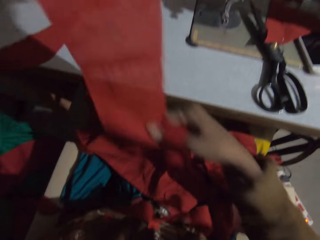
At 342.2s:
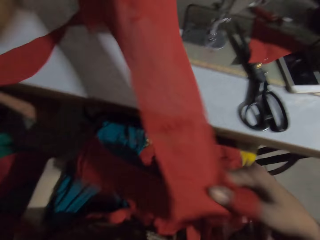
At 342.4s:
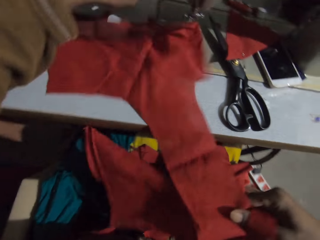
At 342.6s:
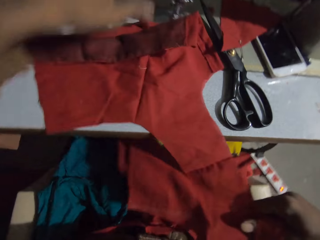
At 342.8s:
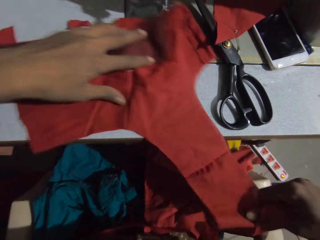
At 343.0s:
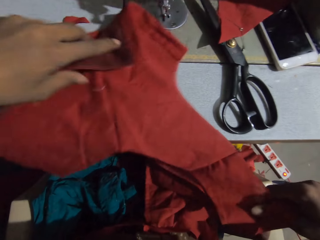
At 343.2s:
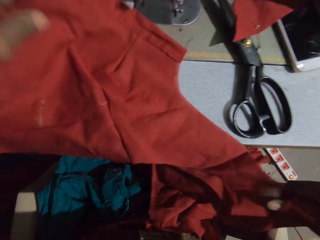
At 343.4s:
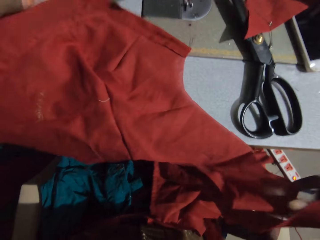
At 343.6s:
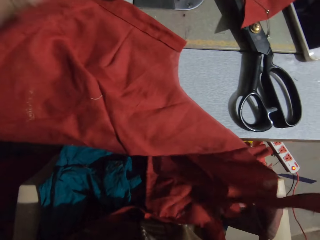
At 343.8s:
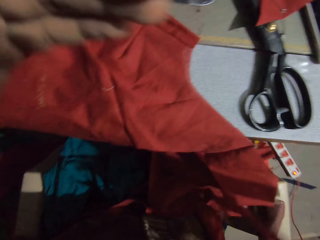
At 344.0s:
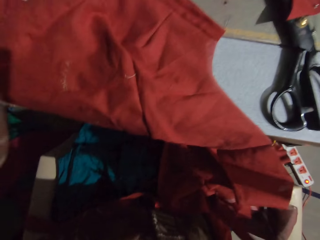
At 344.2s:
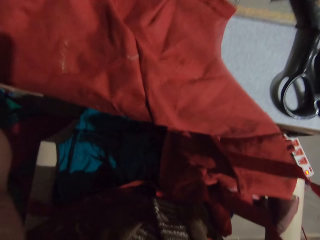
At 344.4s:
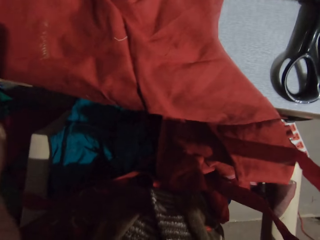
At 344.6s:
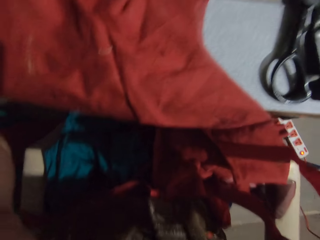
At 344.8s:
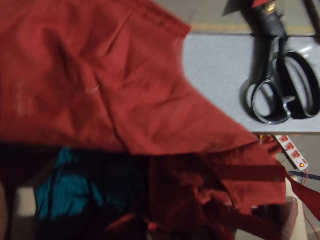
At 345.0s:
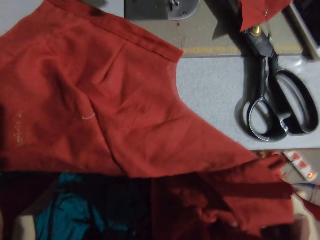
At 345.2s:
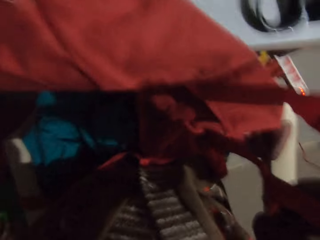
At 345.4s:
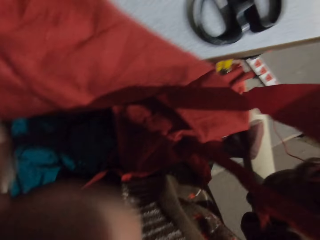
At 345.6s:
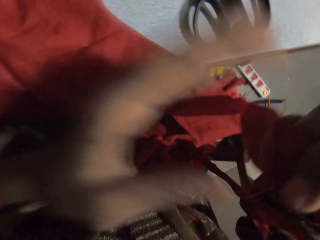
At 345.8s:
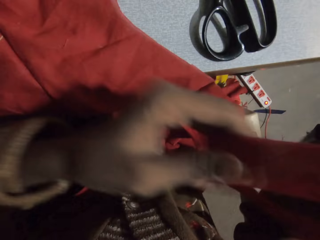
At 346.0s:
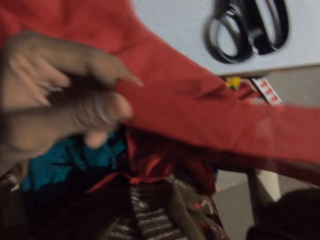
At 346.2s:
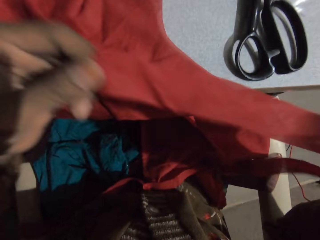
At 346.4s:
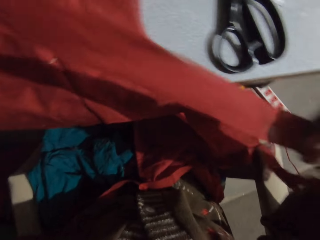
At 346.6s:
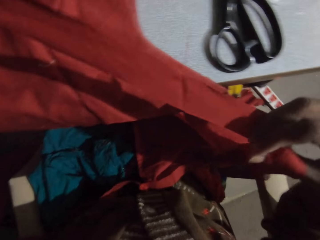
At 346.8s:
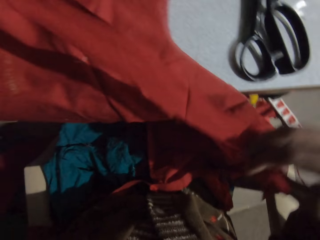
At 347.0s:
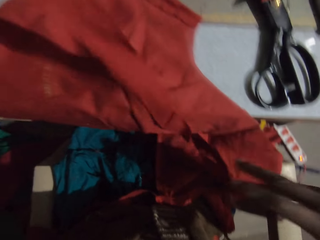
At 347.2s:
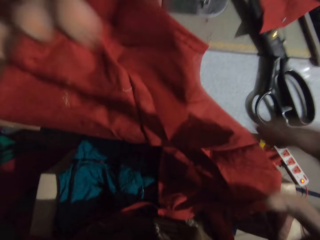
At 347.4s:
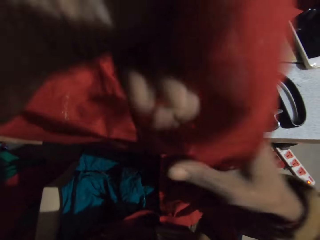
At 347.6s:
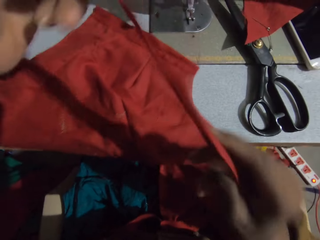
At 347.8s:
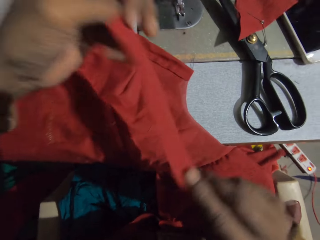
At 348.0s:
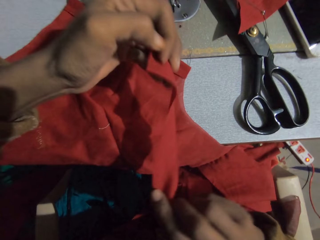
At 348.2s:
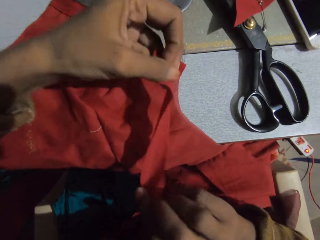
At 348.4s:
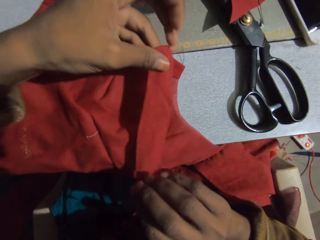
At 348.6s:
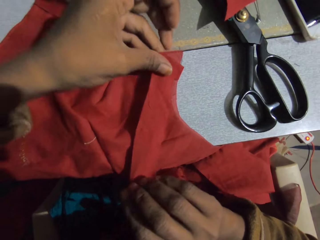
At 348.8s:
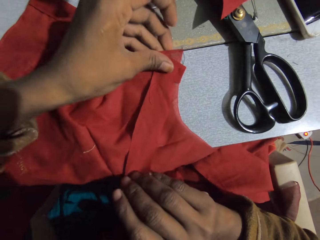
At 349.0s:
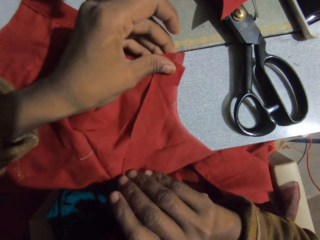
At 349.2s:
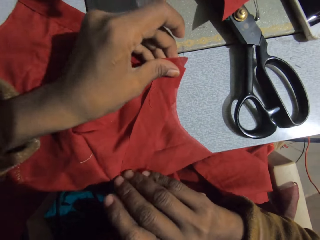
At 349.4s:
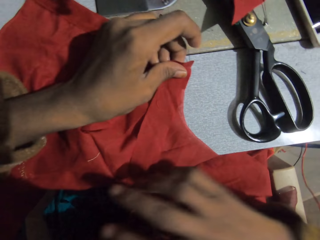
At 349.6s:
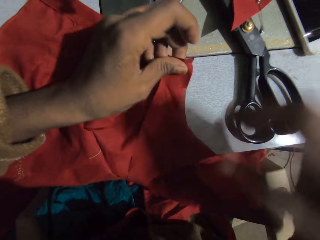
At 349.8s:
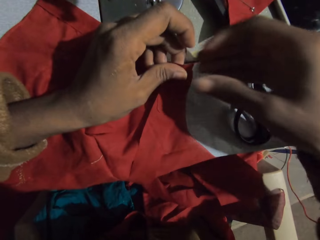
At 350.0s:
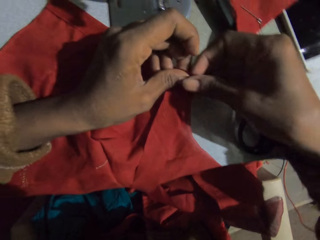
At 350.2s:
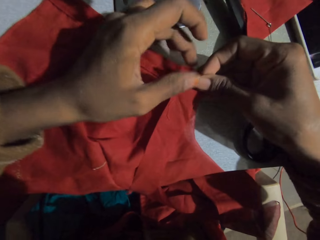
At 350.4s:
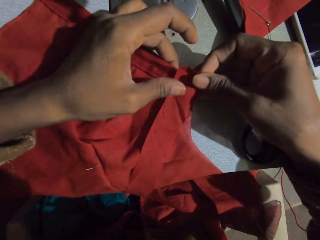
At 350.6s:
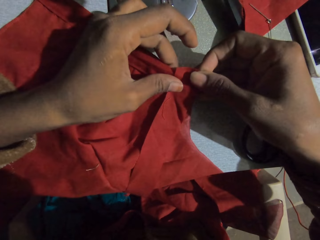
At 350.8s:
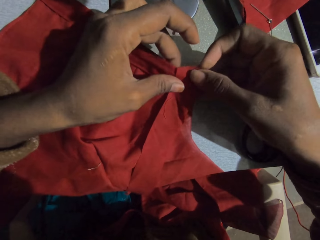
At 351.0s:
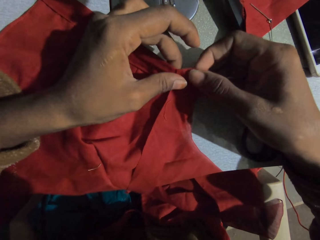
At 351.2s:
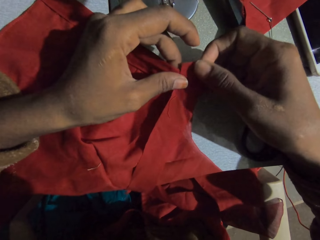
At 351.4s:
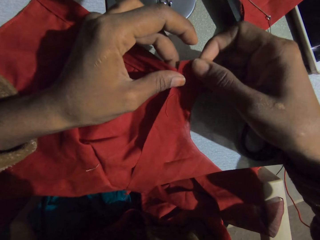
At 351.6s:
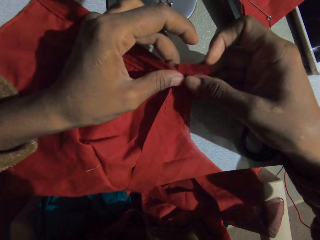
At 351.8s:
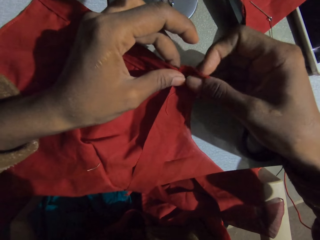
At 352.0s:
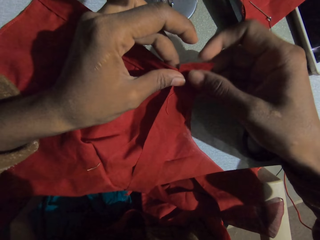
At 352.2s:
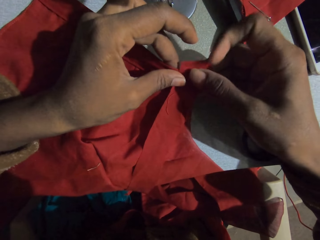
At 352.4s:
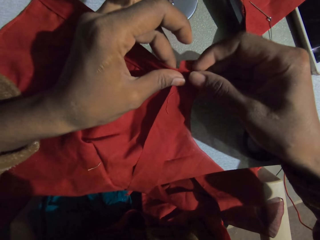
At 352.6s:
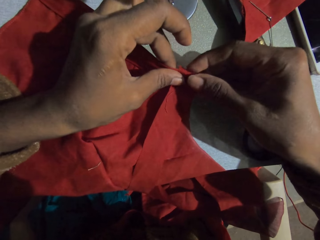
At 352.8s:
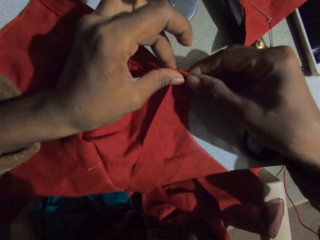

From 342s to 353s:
The camera wearer puts the fabric on the table. They hold a fabric. They join the two big fabrics together.

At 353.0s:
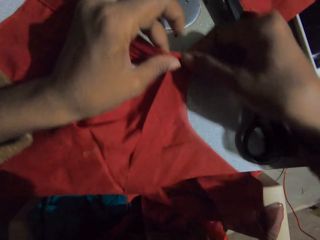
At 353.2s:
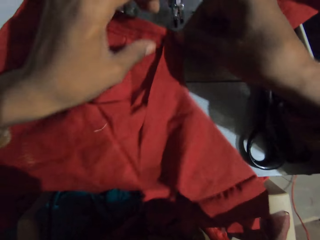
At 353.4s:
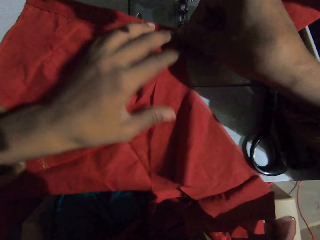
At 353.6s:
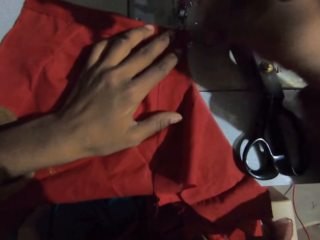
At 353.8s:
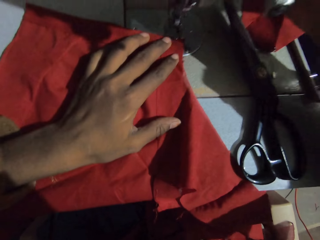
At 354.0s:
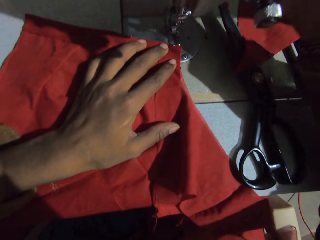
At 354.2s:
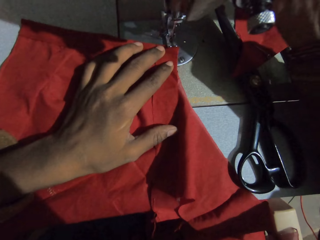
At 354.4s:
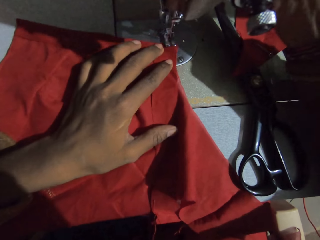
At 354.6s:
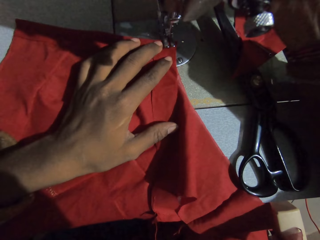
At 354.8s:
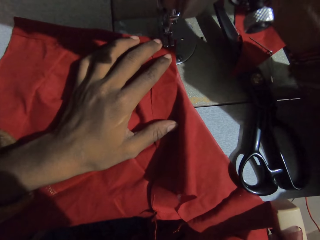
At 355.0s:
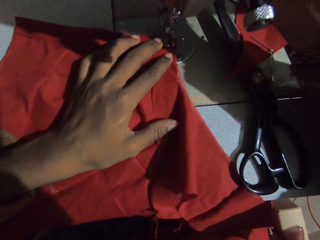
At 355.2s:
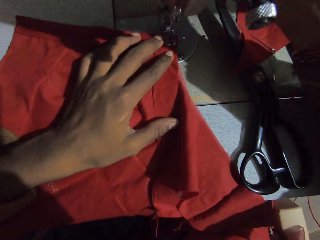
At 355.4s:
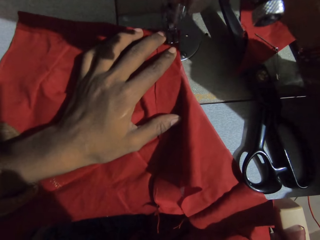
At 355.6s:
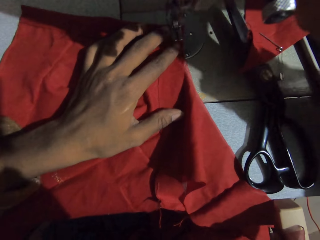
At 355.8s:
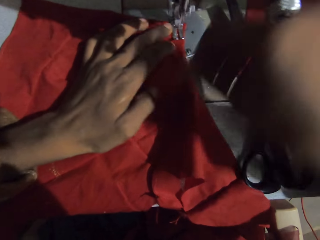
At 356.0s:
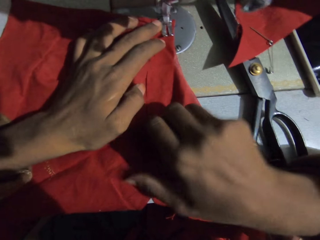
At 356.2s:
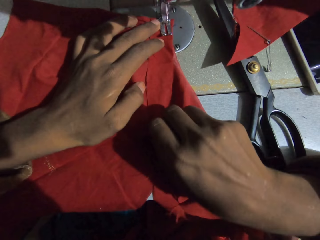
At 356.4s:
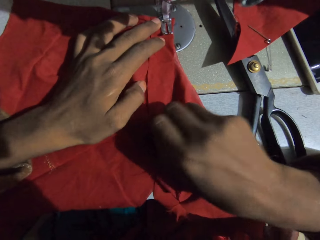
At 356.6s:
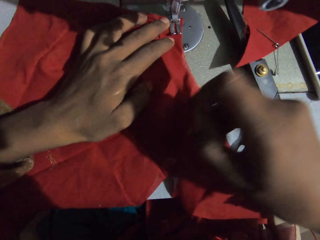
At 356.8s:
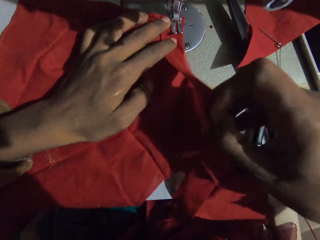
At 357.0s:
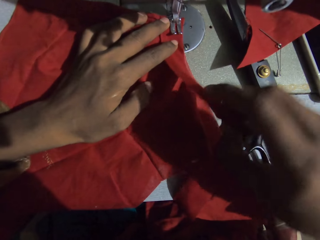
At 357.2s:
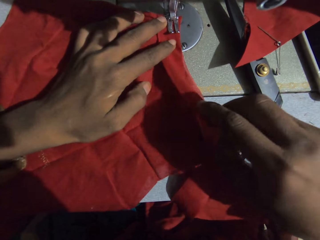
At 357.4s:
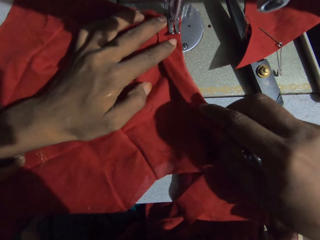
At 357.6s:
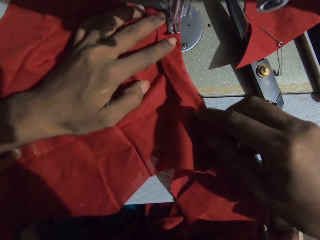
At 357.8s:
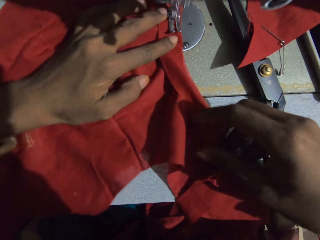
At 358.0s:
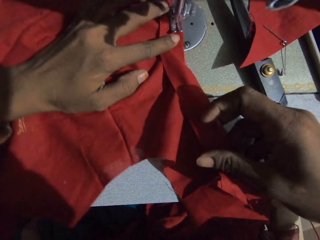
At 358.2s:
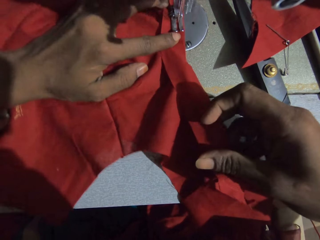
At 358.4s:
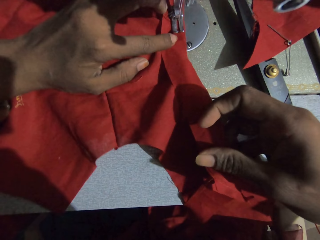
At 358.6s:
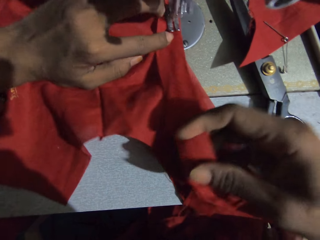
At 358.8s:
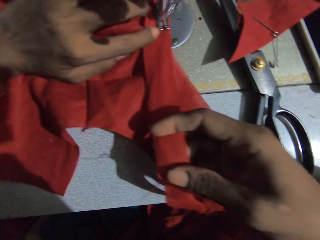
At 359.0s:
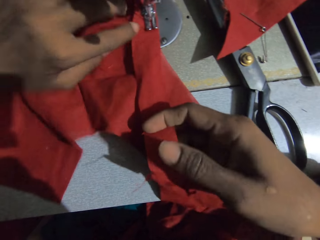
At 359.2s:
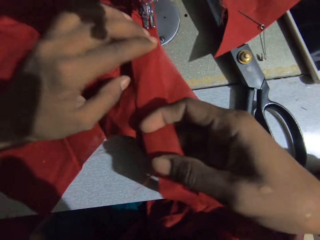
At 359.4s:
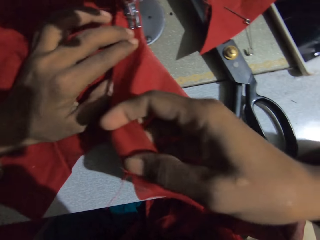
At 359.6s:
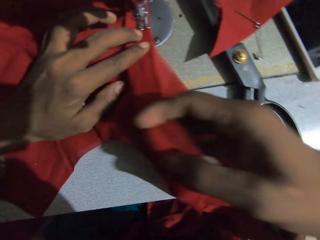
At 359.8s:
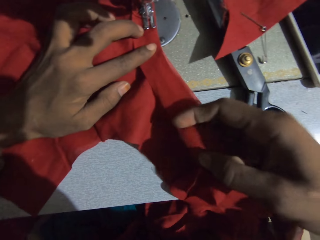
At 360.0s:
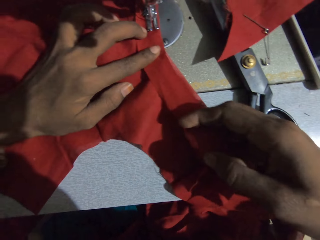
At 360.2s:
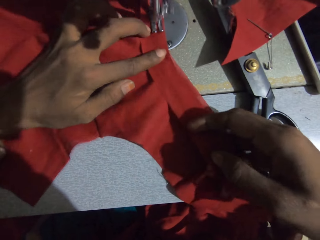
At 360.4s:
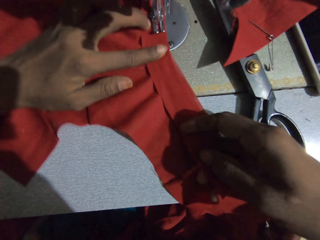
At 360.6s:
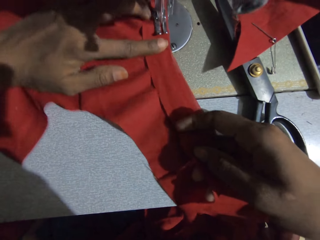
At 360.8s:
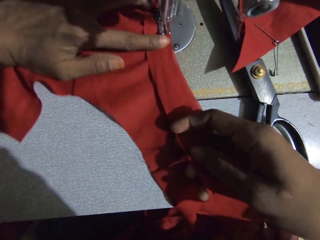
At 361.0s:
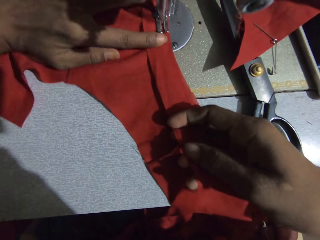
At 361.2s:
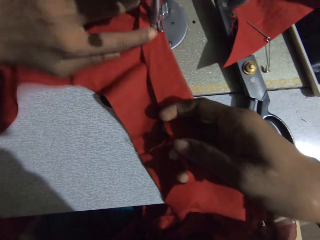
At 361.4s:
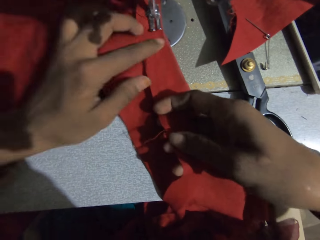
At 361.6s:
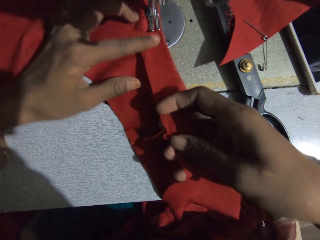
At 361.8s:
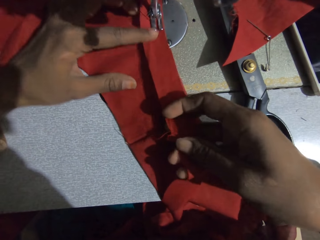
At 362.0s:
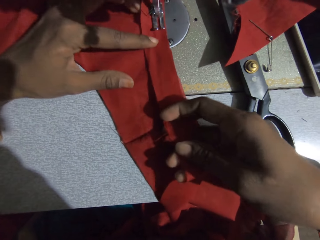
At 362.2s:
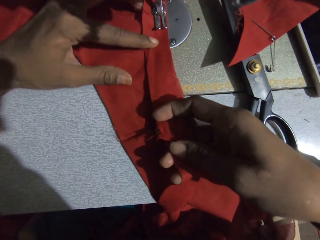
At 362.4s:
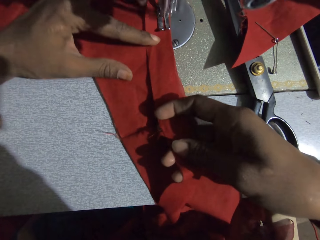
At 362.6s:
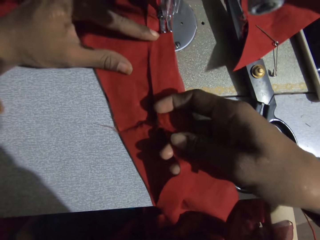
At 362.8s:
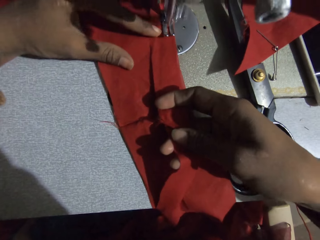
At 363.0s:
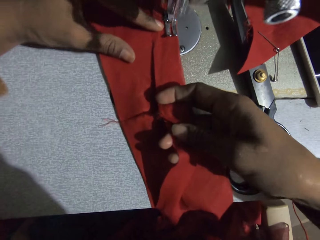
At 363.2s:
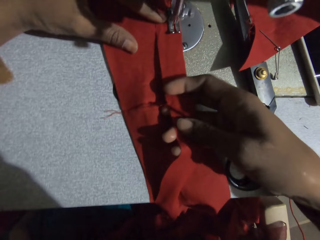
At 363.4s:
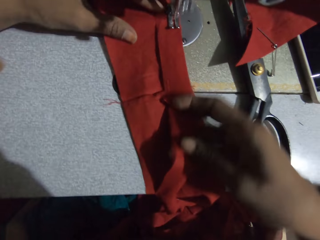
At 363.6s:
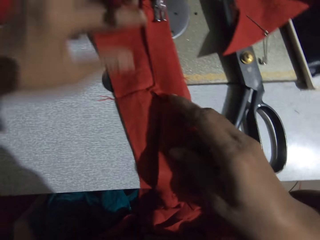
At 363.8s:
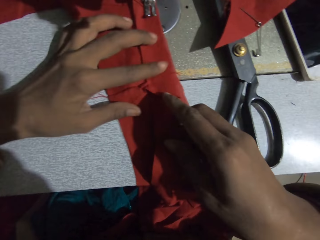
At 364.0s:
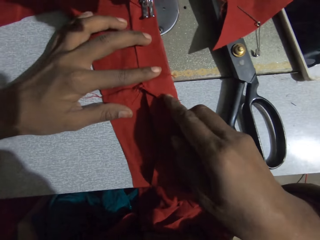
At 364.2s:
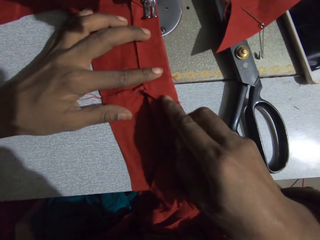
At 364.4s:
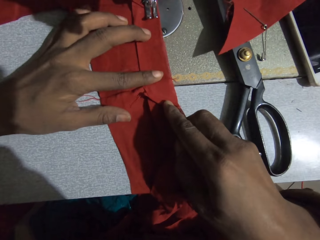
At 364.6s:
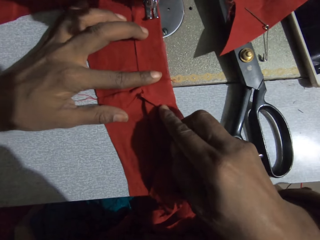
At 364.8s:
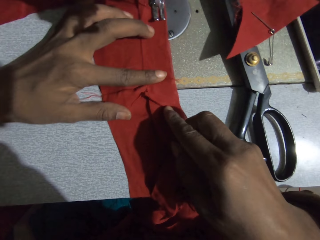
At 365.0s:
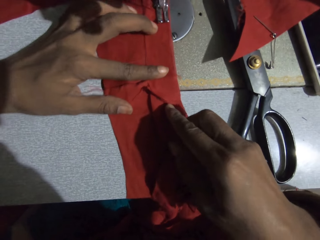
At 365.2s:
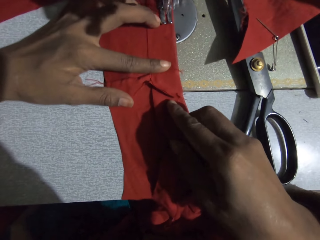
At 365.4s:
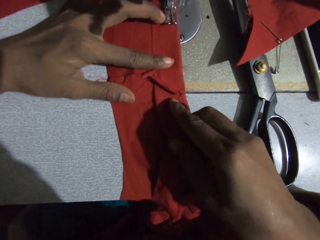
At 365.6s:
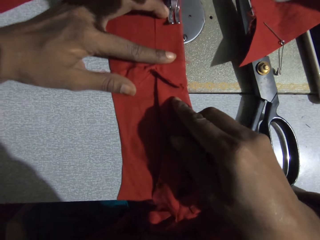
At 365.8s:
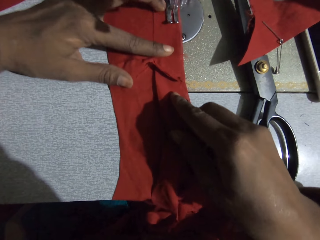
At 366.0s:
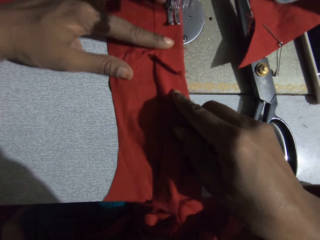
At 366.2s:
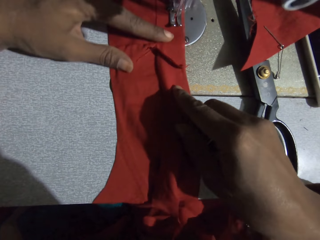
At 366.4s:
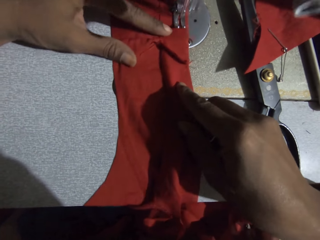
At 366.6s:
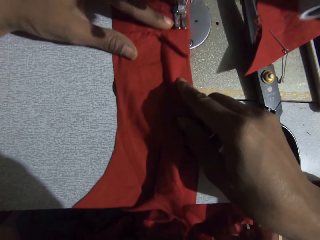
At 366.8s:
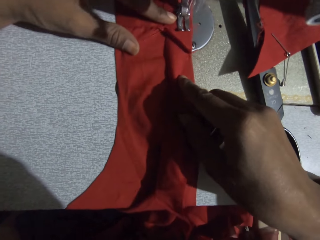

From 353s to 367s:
The camera wearer sews the fabric.
